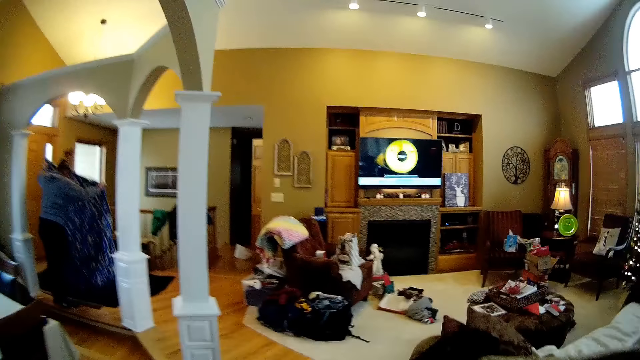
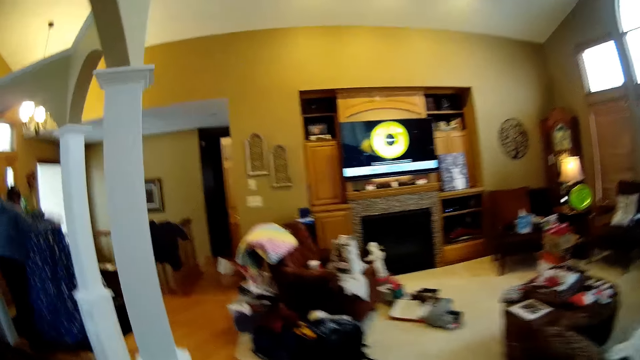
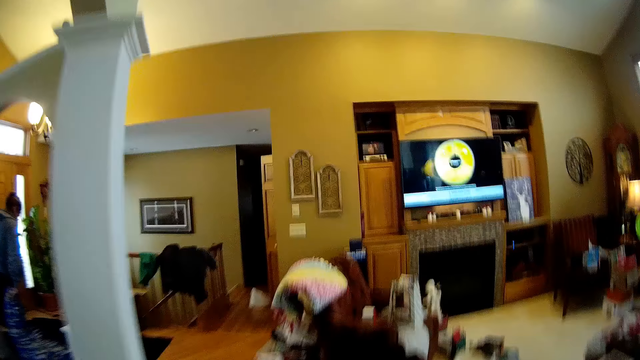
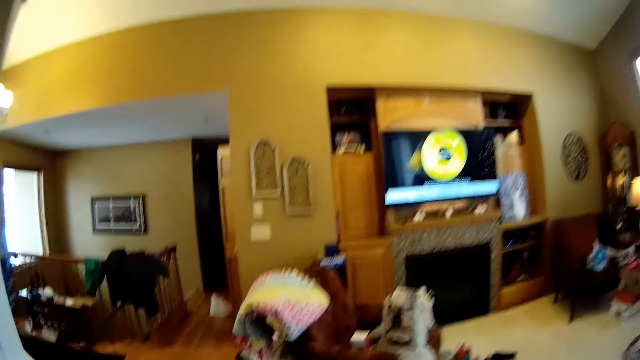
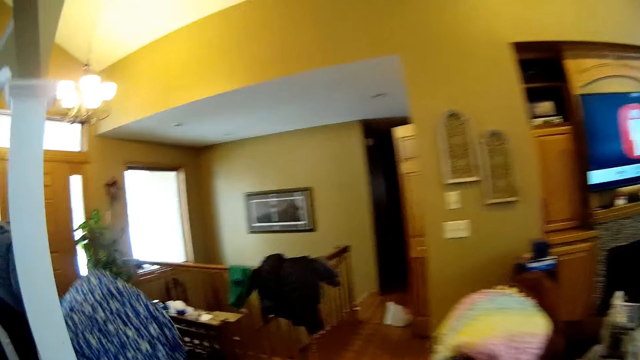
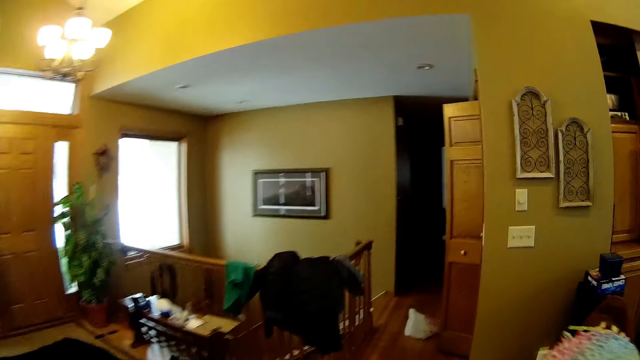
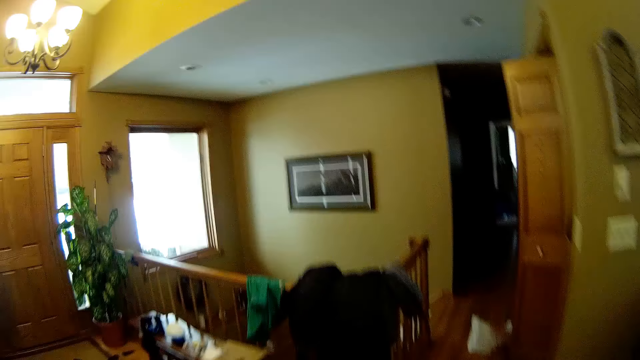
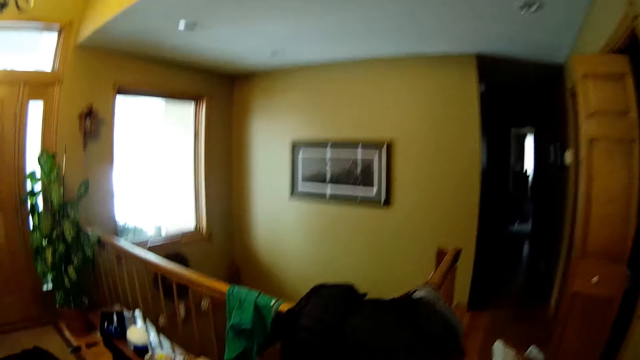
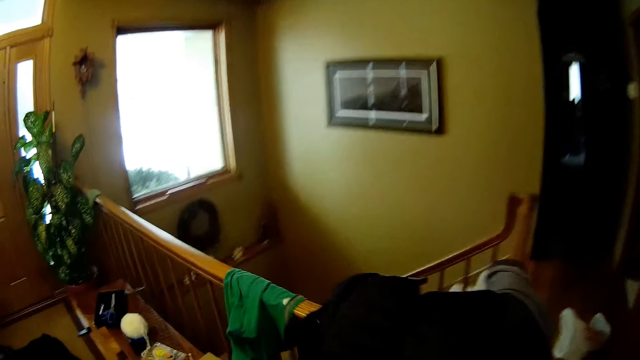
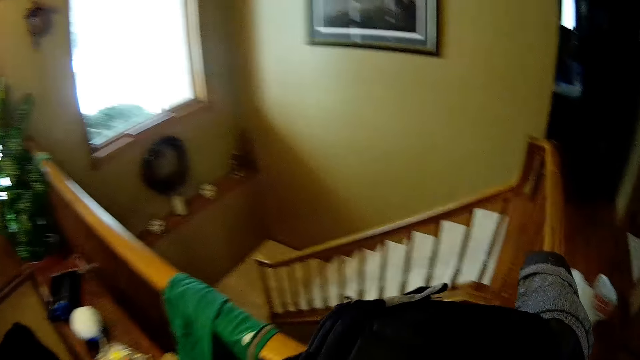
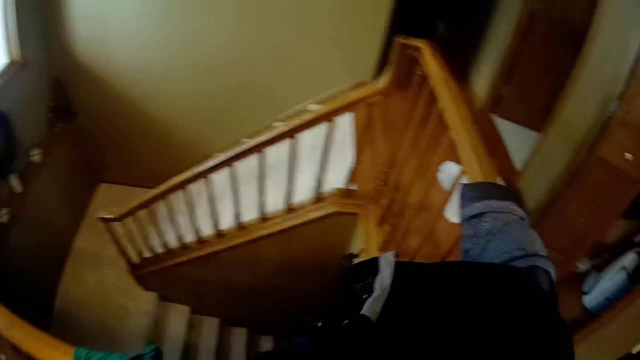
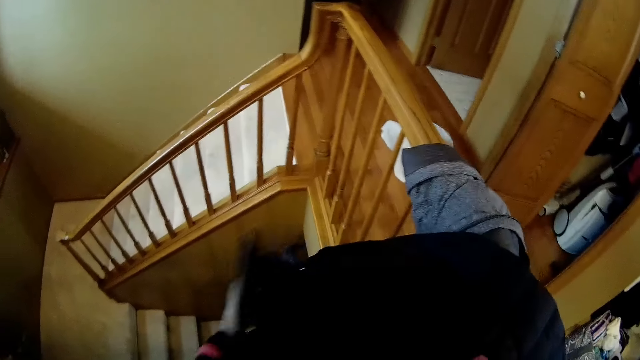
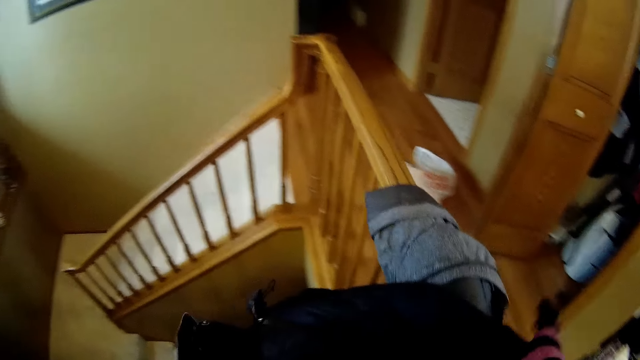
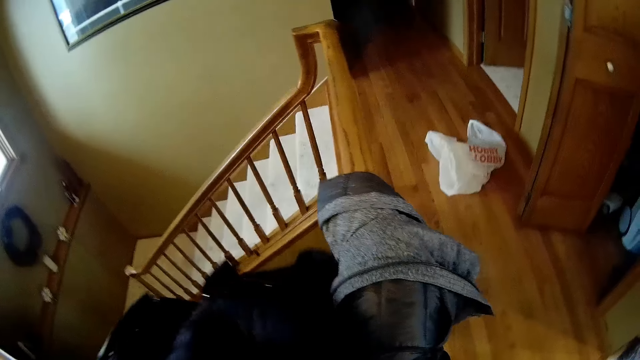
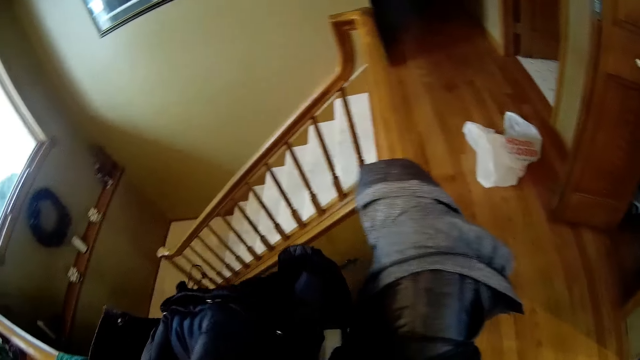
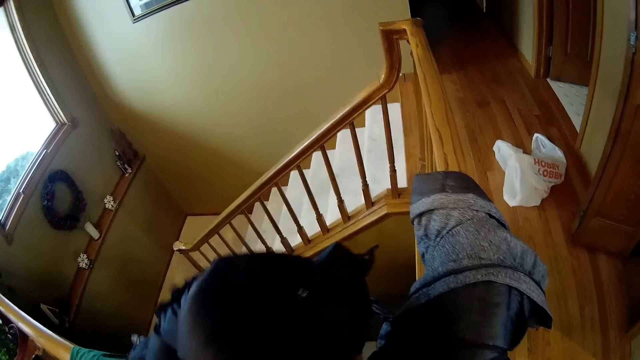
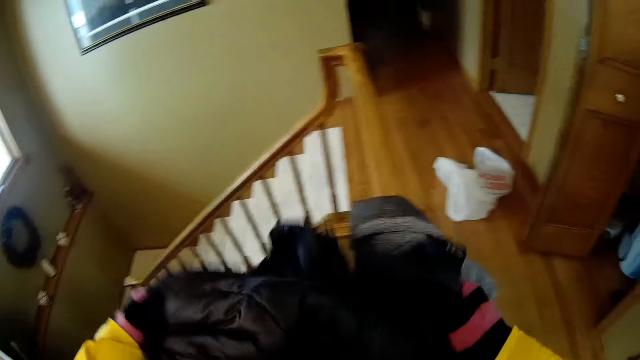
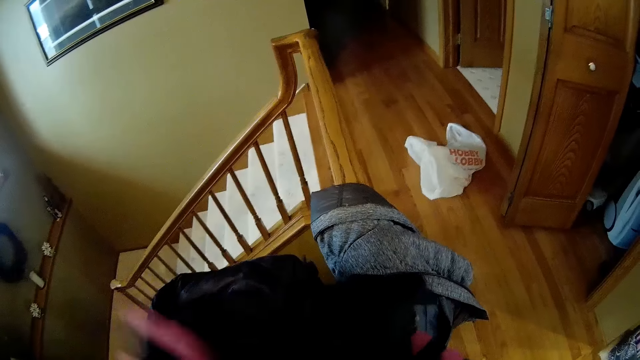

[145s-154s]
A woman drops a cloth. The camera wearer picks up a jacket on a stairs handle. They touch the jacket.

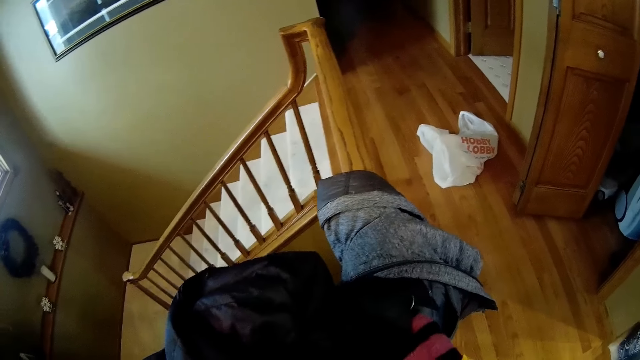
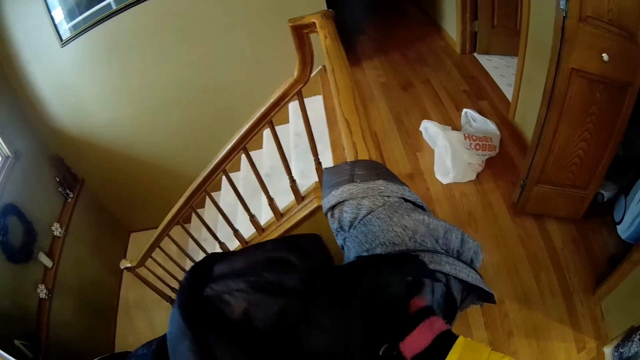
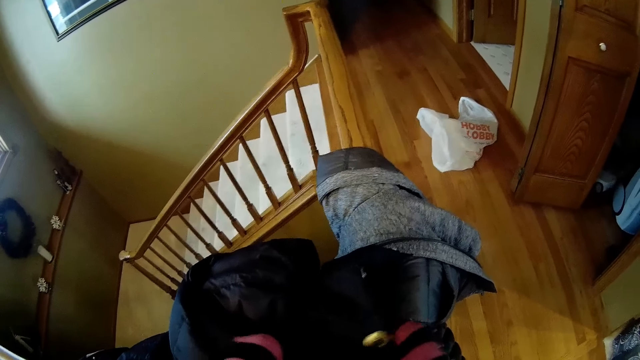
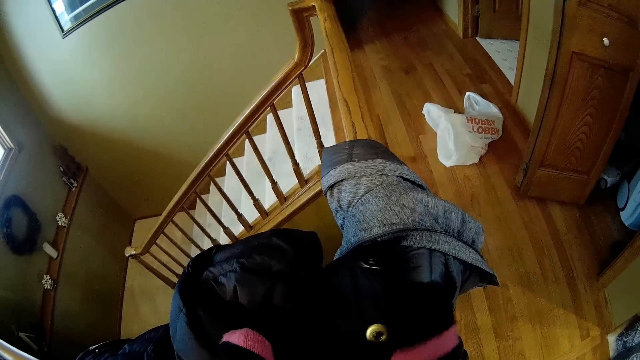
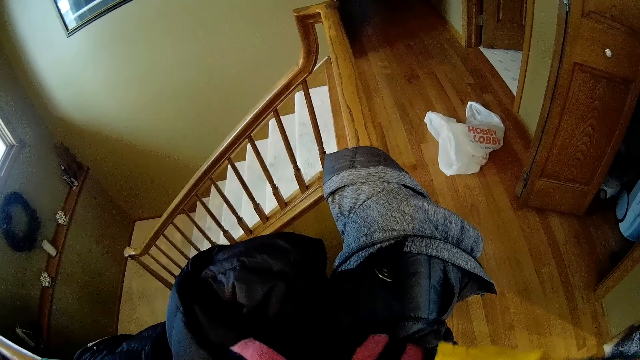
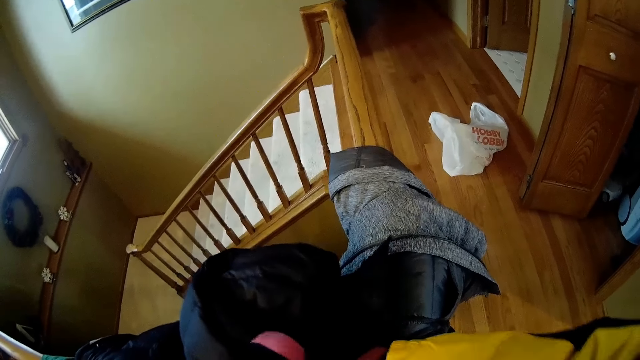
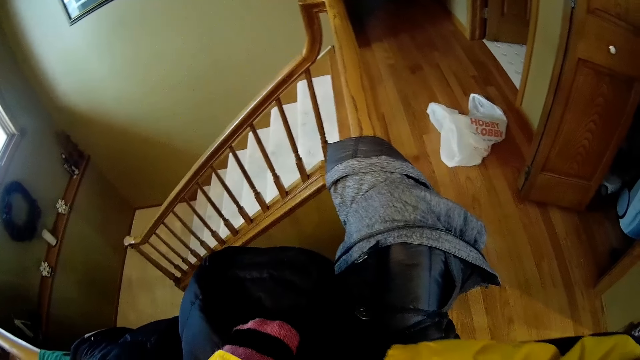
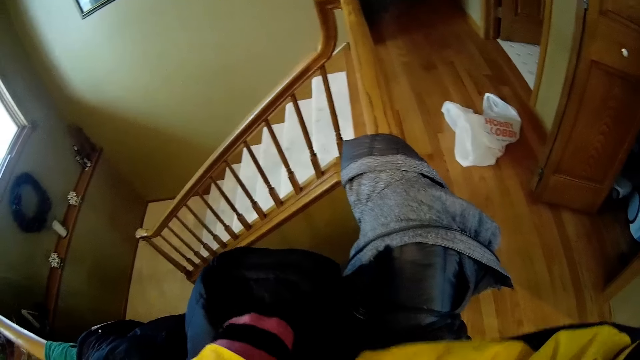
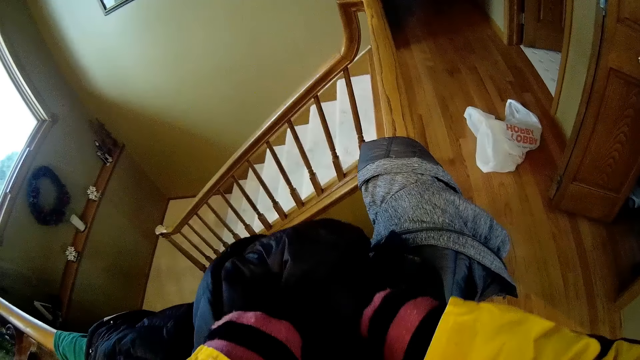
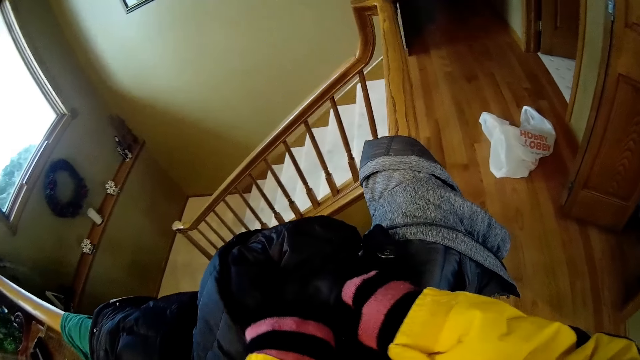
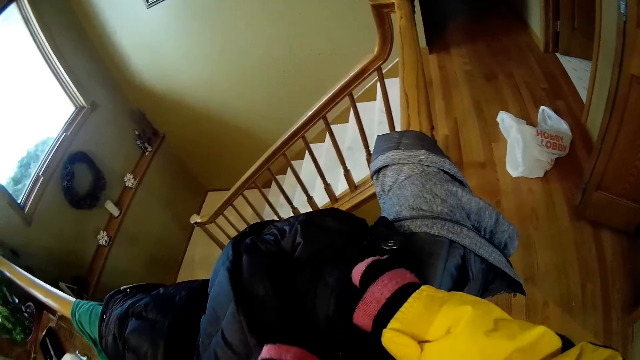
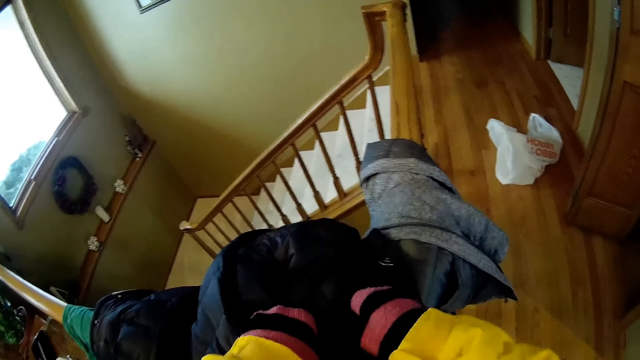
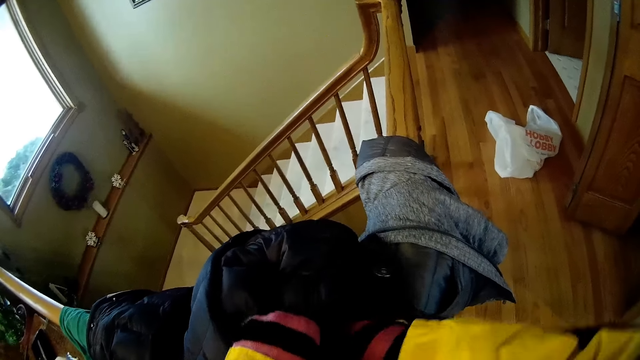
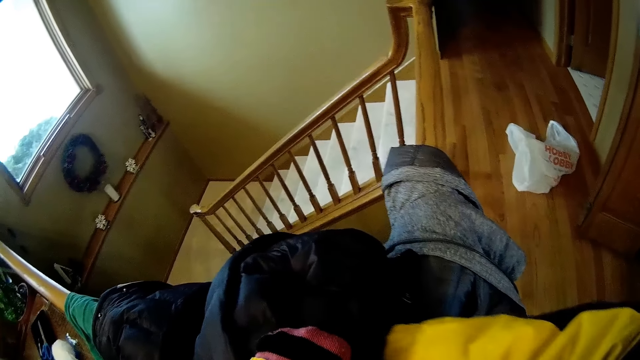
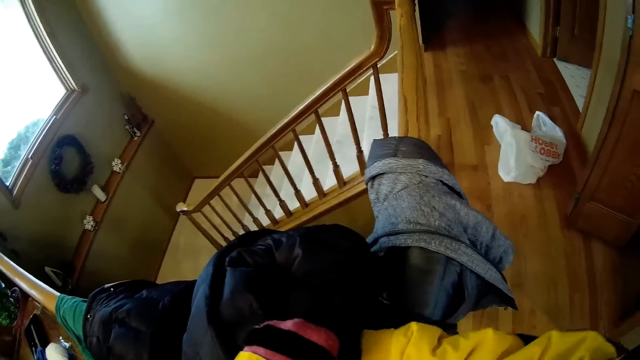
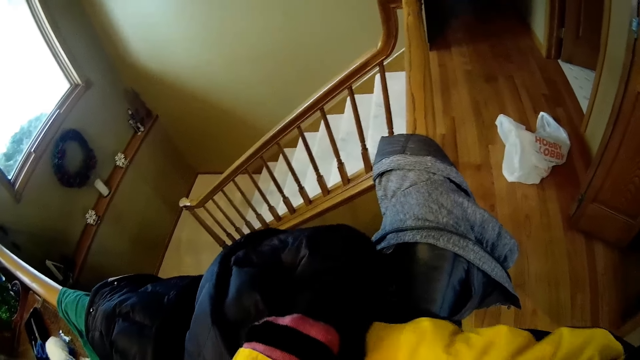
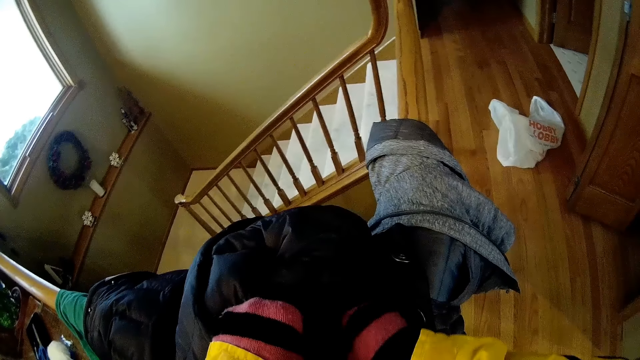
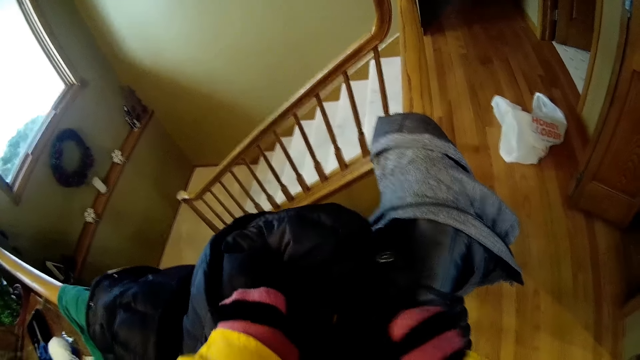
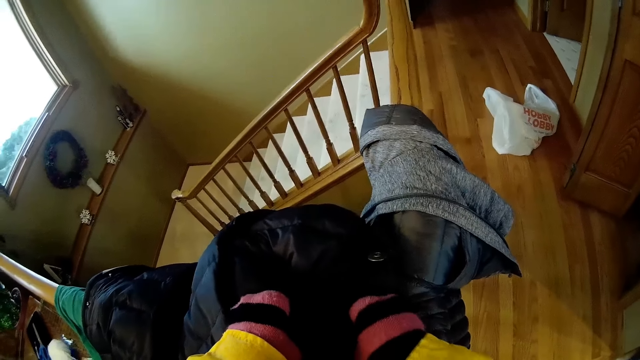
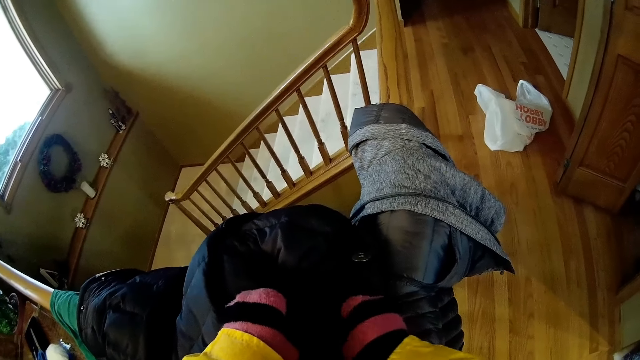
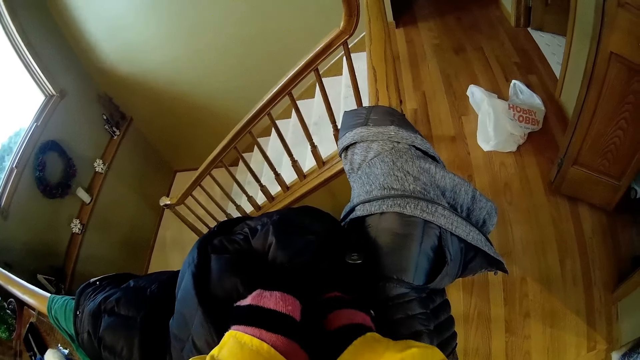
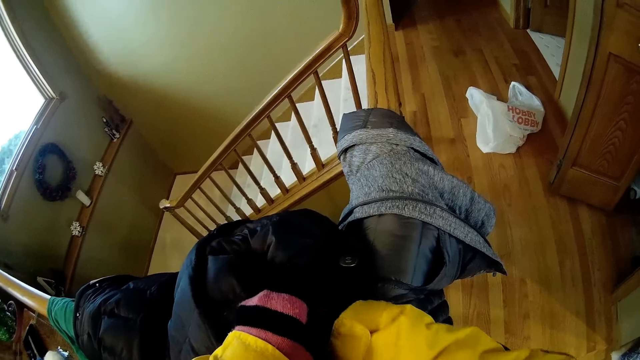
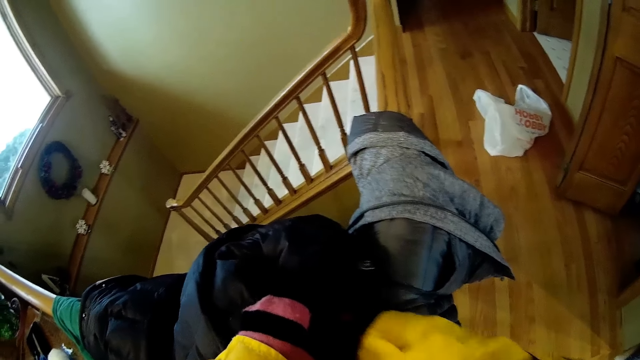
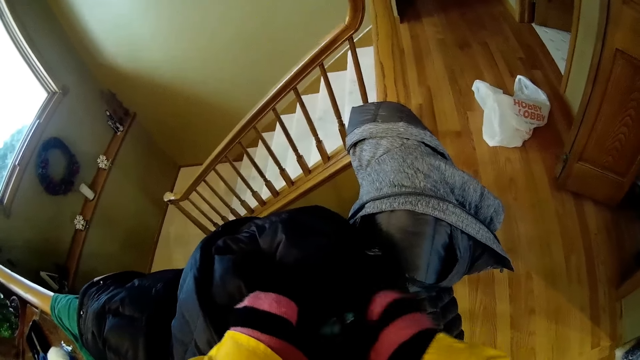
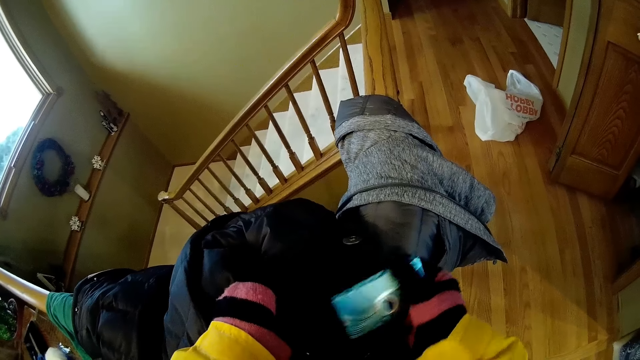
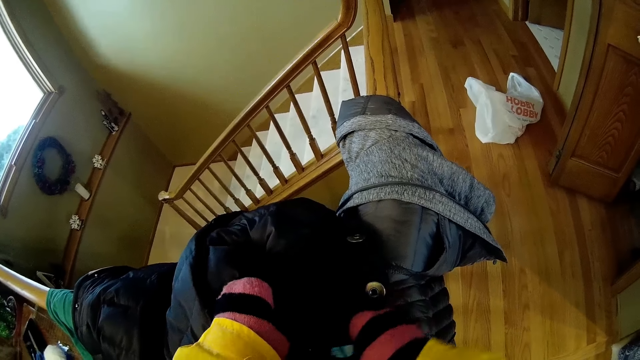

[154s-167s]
The camera wearer unzips the jacket pocket. They remove a box from the jacket. They pick up a book from the pocket.
